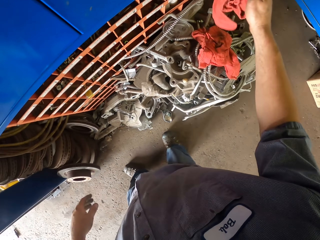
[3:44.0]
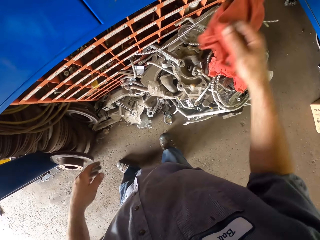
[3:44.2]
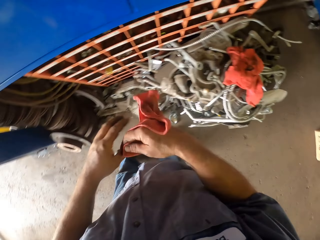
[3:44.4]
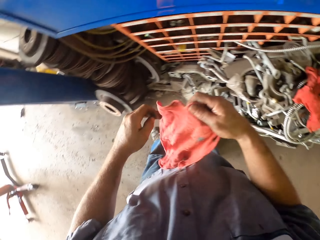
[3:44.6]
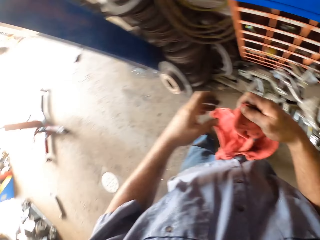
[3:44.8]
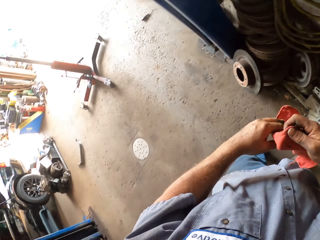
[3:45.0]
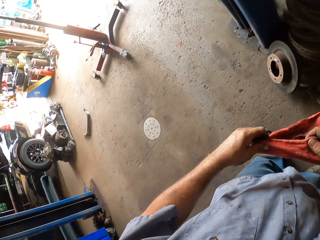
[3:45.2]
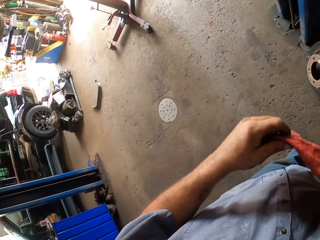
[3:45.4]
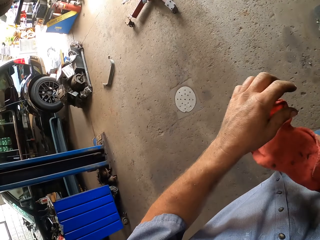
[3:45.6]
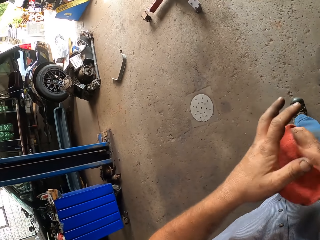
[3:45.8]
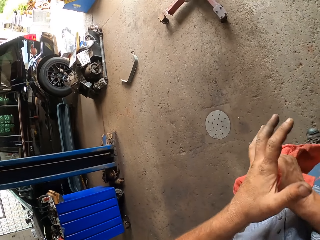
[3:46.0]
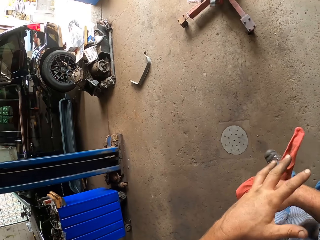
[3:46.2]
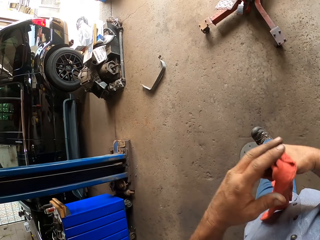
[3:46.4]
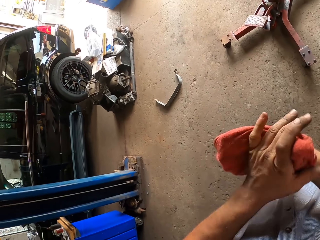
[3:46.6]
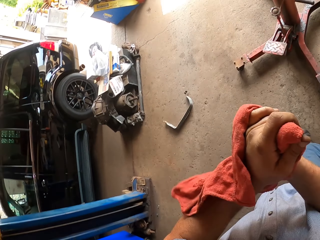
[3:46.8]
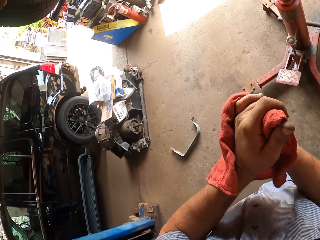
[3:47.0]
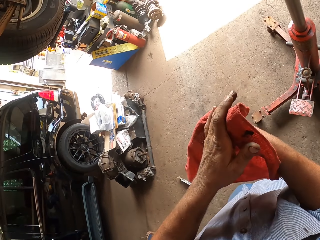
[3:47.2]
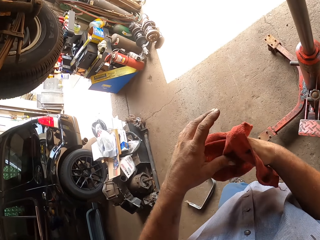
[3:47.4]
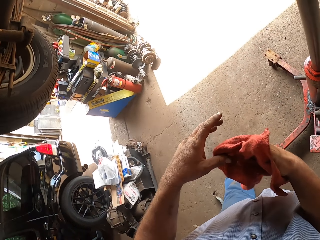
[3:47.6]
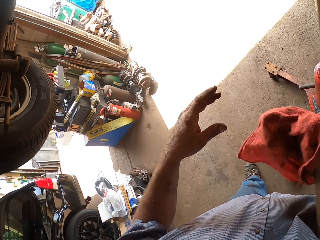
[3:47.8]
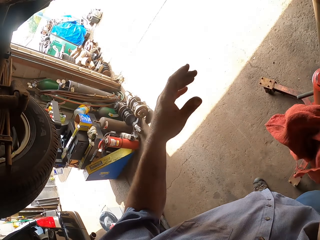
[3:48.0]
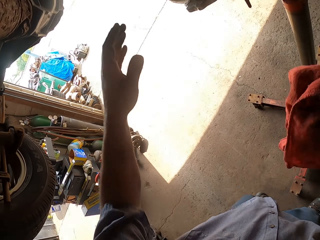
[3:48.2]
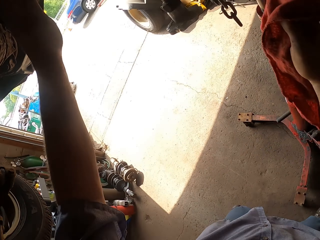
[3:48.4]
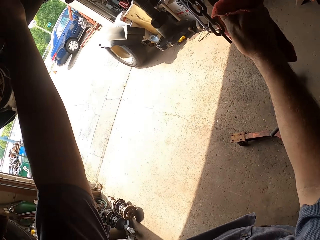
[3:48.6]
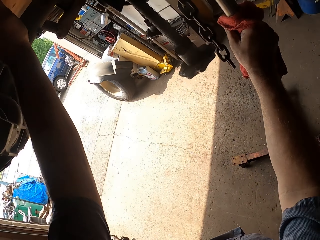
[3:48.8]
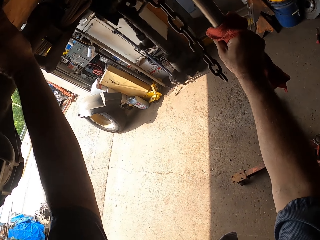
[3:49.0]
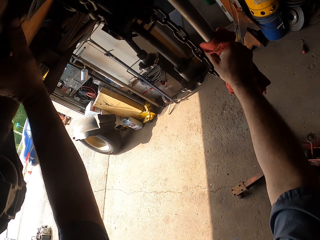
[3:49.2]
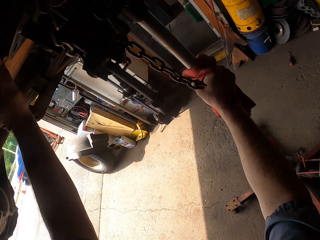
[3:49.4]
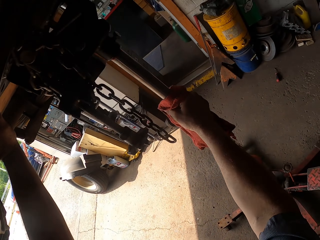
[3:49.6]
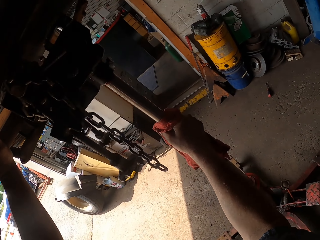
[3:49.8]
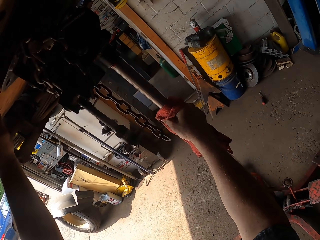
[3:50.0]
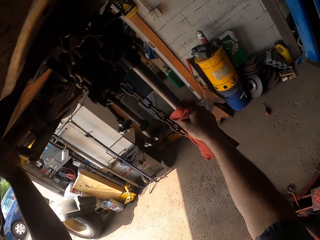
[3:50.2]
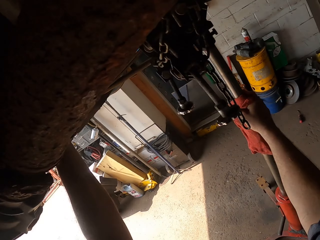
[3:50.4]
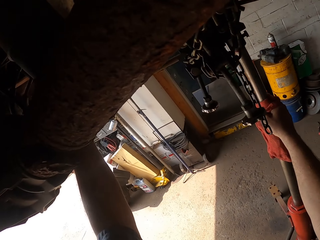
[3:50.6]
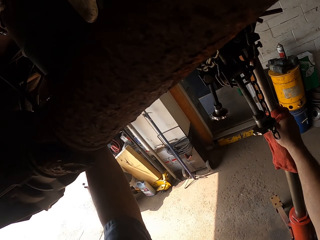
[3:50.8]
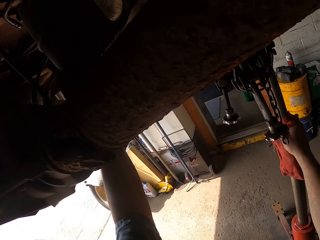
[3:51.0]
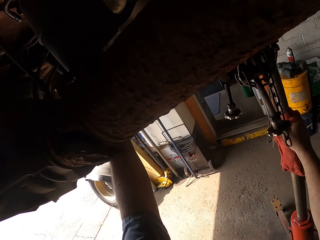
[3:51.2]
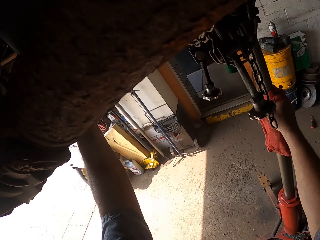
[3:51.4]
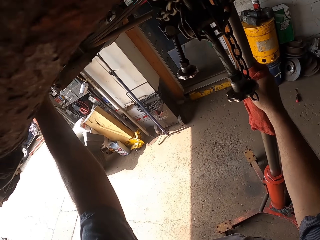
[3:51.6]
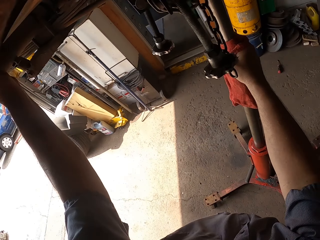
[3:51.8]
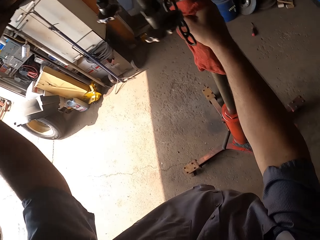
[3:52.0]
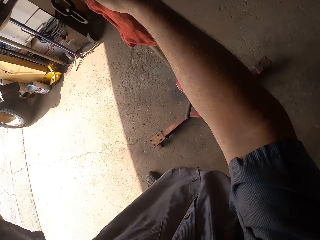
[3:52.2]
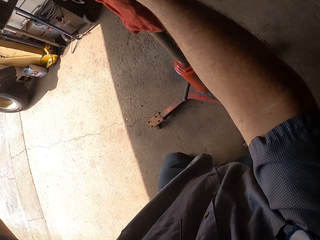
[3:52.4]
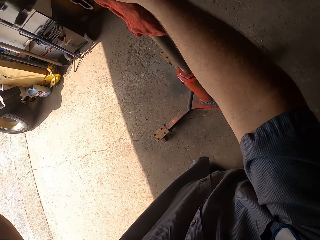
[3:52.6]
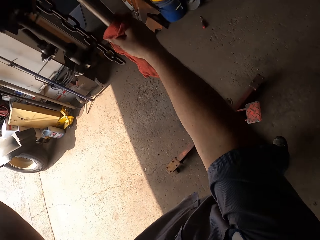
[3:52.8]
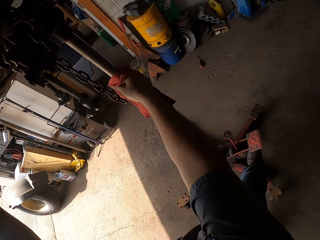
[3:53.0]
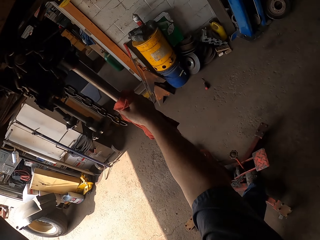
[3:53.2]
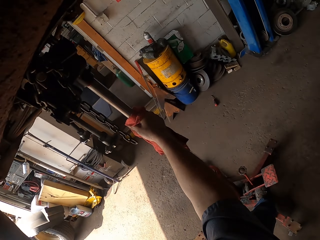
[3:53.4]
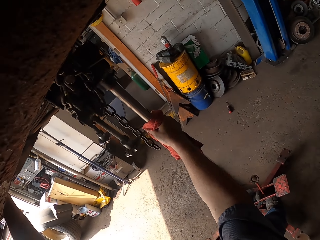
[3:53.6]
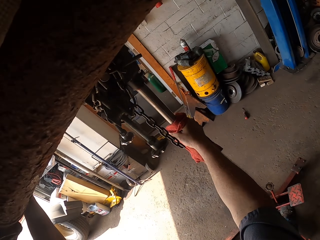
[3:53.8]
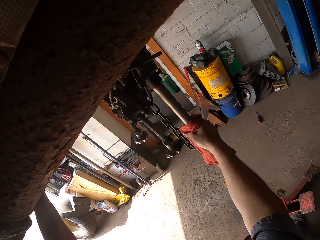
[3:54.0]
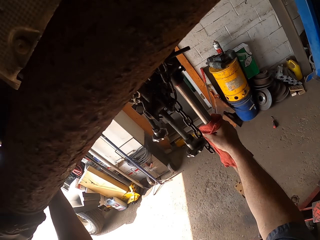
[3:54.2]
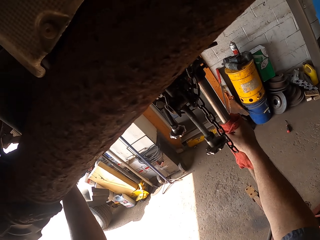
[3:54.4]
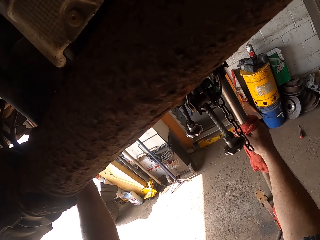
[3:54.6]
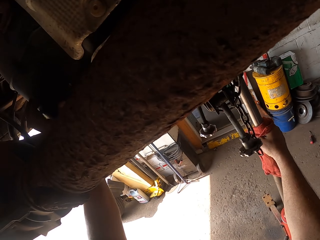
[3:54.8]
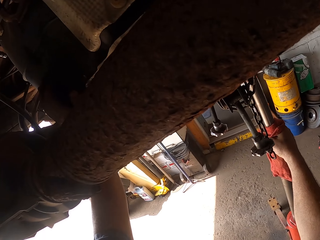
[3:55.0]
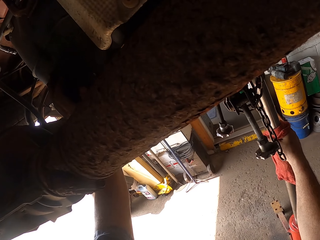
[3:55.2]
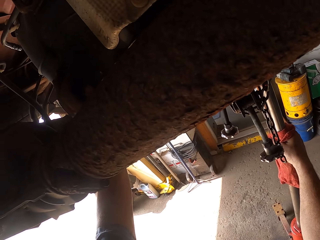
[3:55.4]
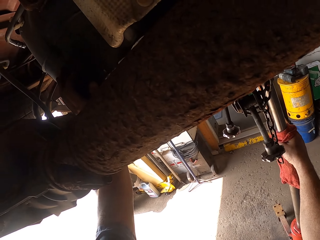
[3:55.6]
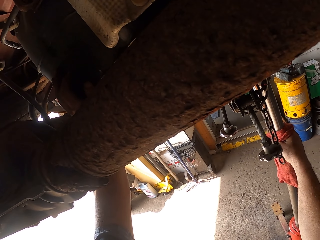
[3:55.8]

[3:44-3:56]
The camera wearer picks up a red cloth. He walks to the jack lift stand with the red cloth in hand. He wipes his hand with the red cloth. He reduces the size of the jack. He holds and shakes the jack lift stand with the red cloth in his hand.

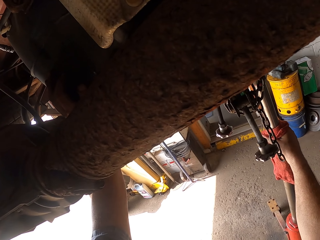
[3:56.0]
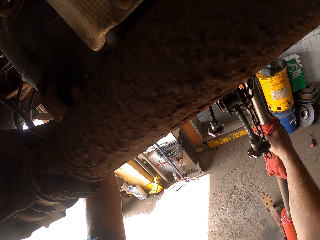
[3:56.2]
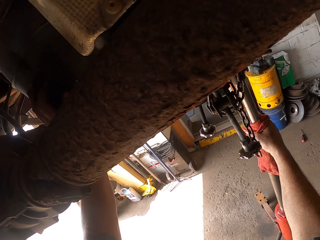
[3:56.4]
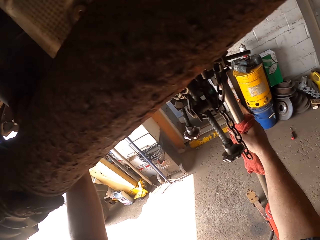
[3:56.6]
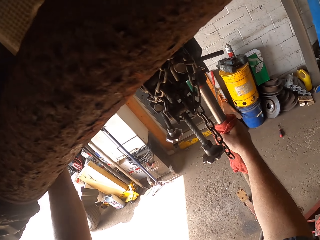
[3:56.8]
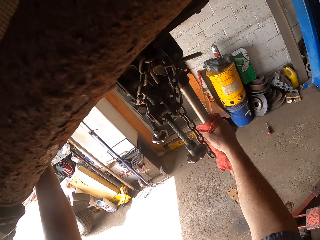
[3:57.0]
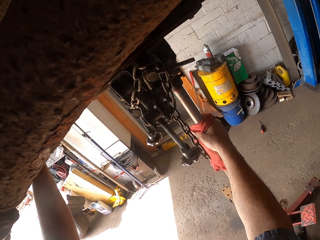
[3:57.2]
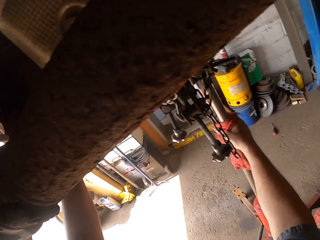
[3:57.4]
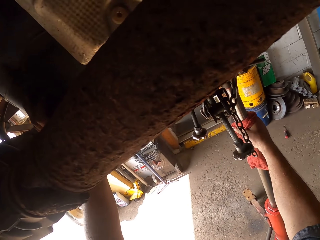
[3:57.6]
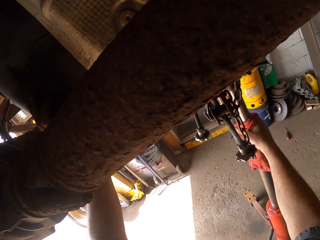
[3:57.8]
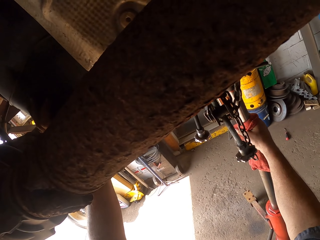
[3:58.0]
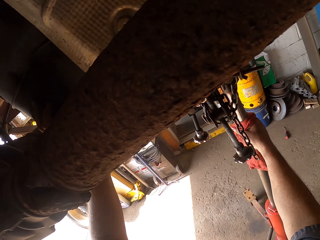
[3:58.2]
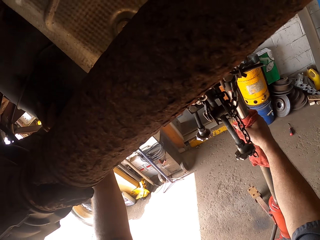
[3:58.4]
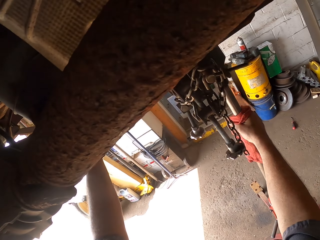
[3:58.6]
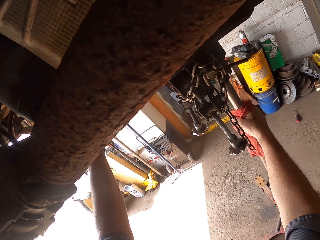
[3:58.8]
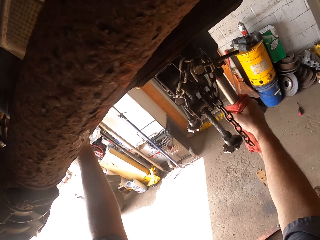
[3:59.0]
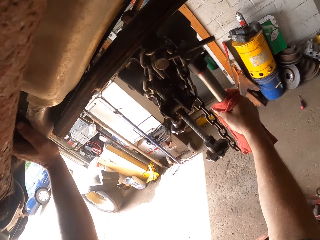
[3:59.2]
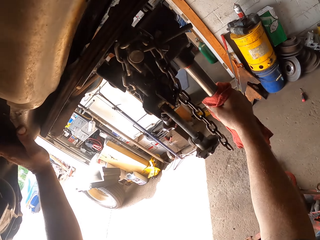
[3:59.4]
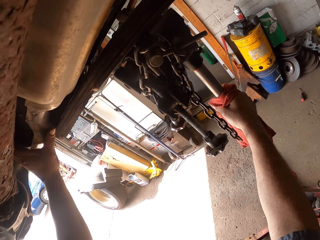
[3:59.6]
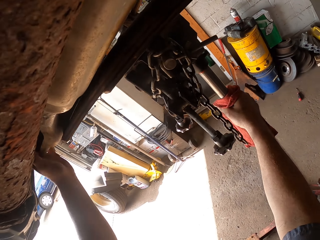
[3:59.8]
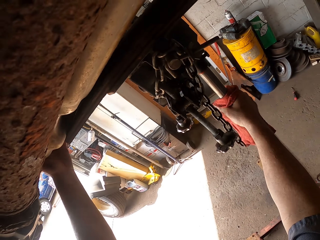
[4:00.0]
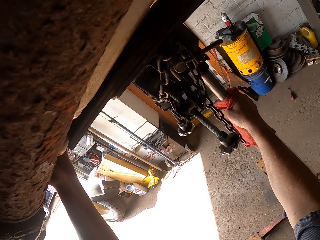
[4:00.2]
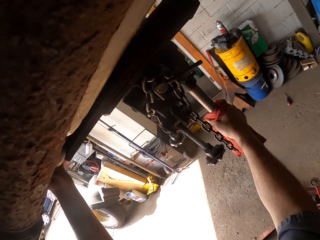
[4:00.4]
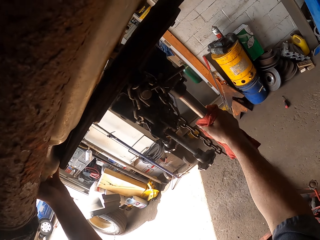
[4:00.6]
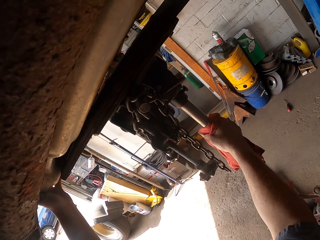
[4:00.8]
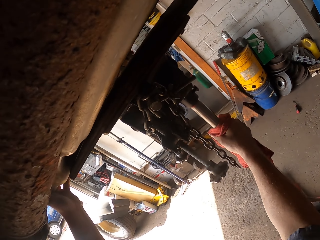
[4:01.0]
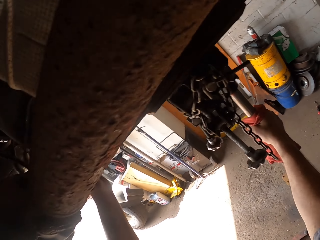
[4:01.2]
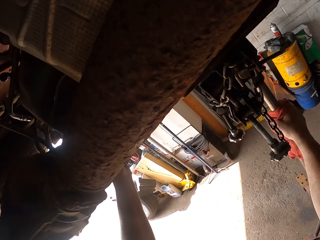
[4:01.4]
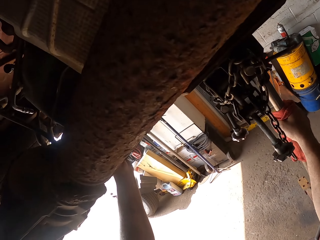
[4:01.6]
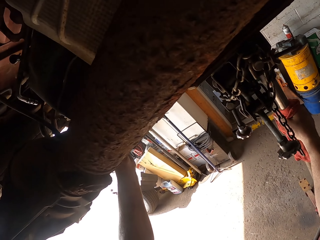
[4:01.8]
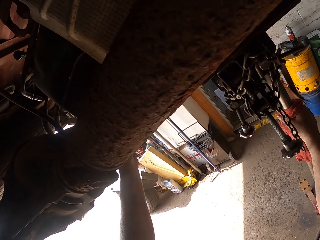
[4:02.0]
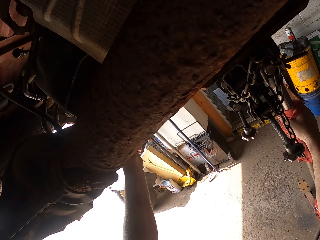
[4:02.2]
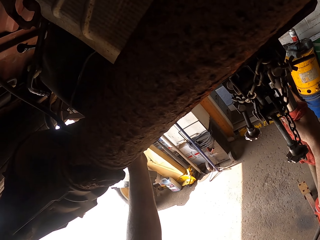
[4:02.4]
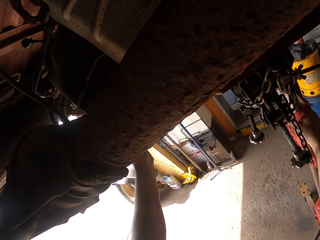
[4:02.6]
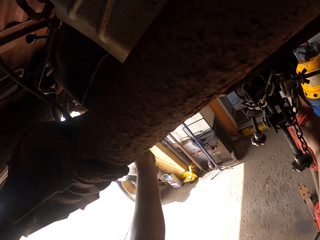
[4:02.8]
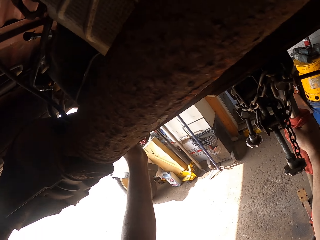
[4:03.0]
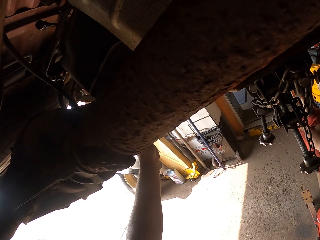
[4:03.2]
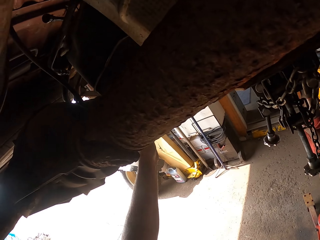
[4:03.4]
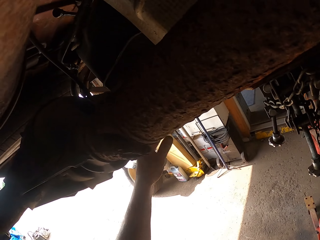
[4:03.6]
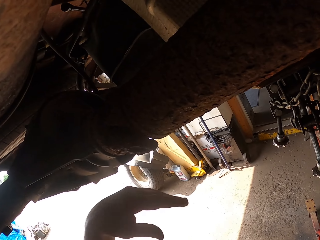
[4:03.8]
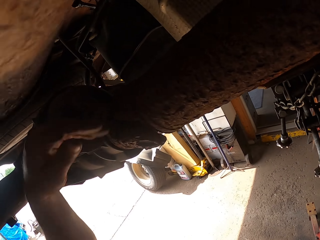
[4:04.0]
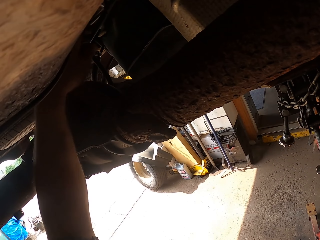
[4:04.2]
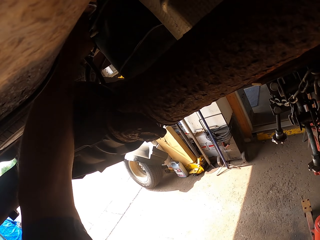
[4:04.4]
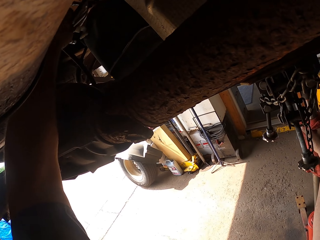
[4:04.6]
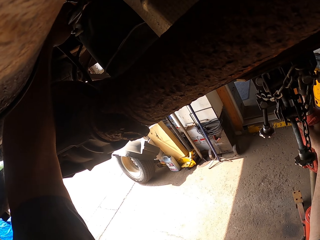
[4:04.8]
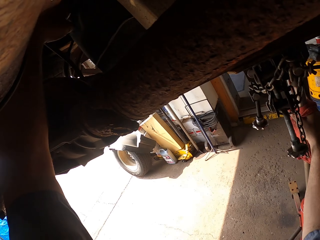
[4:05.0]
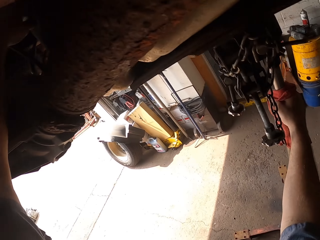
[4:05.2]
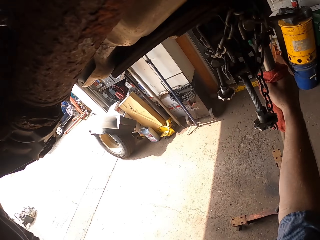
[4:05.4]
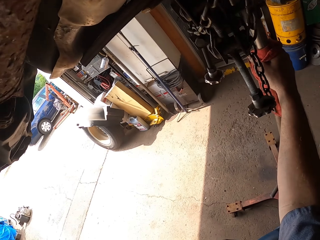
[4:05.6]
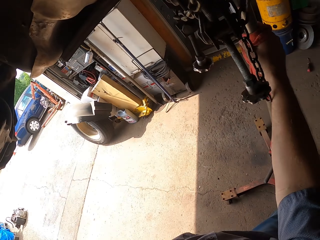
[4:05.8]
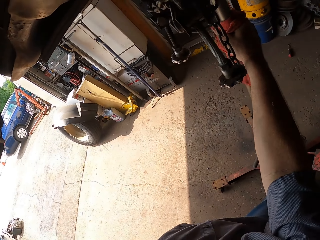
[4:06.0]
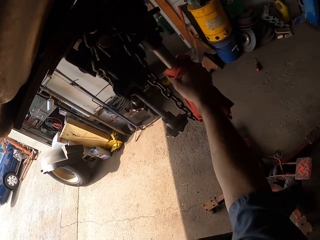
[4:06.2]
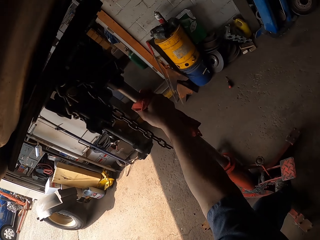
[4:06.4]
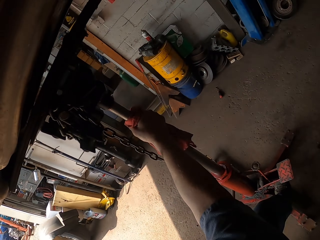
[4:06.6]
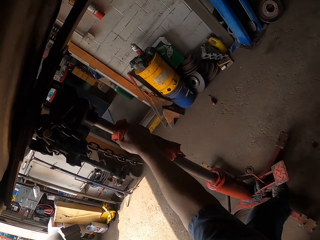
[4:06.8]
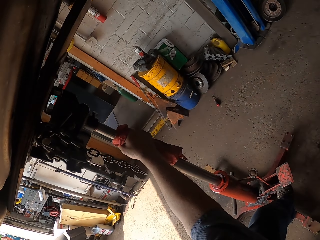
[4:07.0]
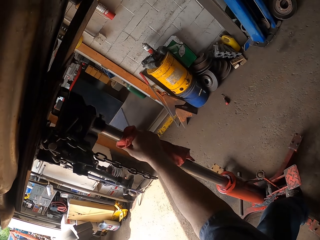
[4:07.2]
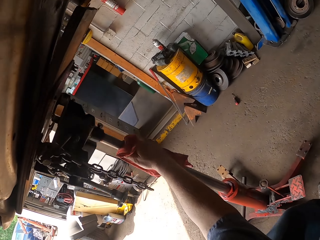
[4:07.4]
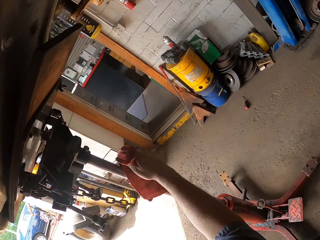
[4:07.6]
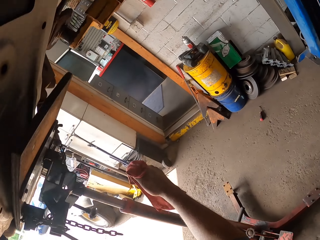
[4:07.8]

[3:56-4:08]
The camera wearer touches the car.
